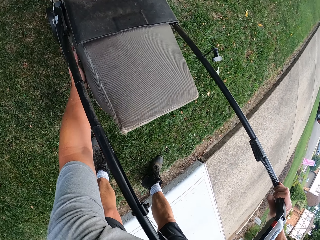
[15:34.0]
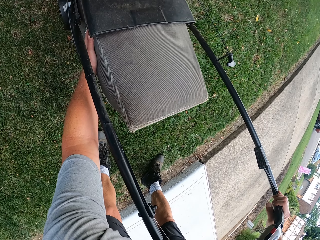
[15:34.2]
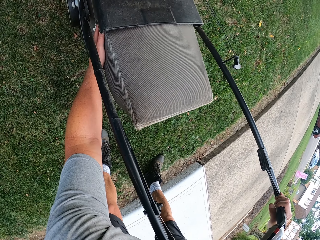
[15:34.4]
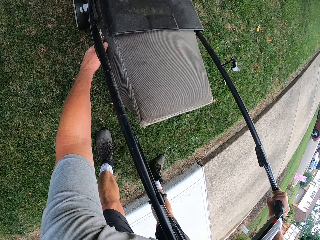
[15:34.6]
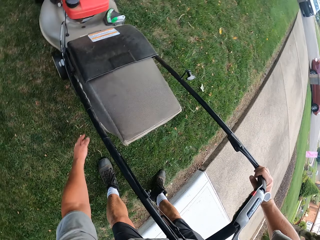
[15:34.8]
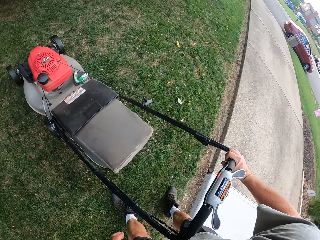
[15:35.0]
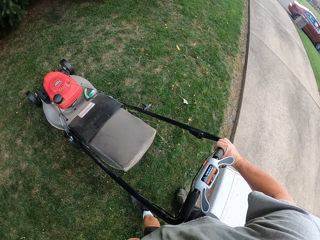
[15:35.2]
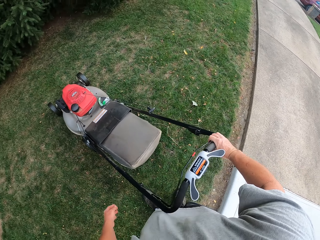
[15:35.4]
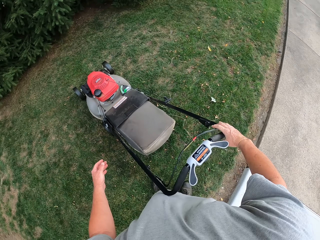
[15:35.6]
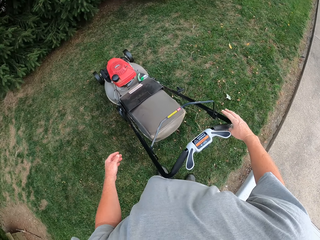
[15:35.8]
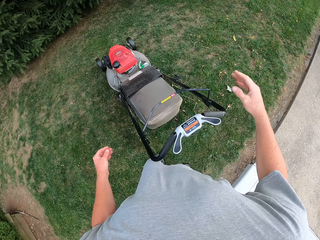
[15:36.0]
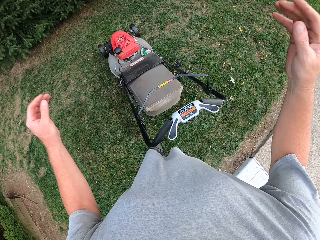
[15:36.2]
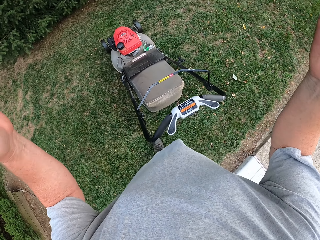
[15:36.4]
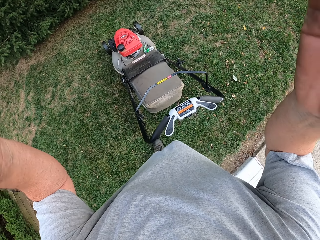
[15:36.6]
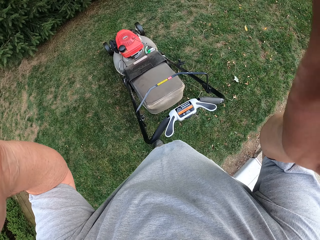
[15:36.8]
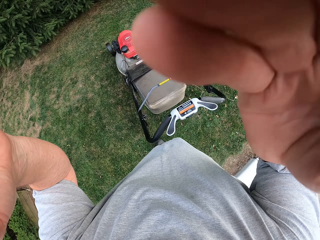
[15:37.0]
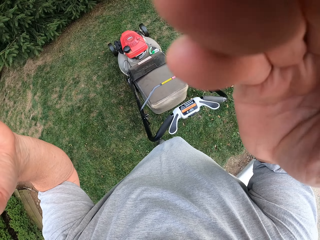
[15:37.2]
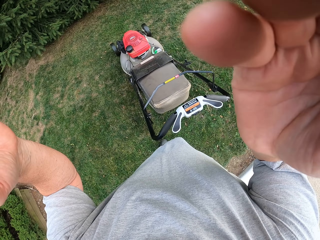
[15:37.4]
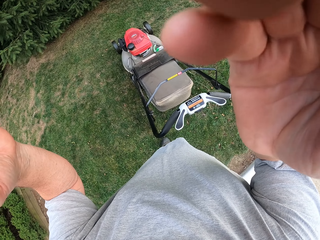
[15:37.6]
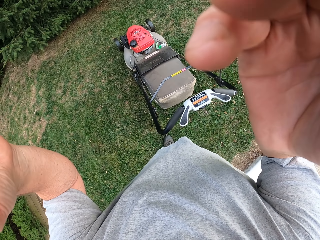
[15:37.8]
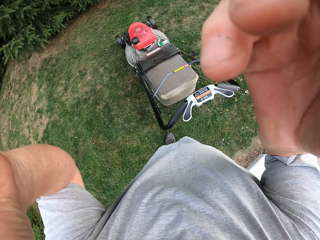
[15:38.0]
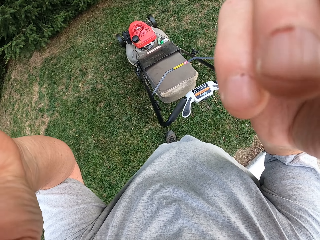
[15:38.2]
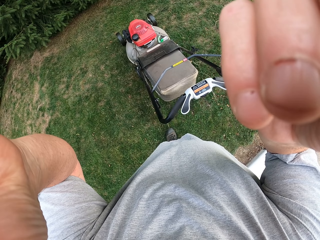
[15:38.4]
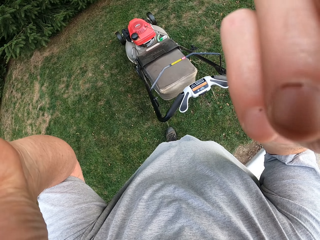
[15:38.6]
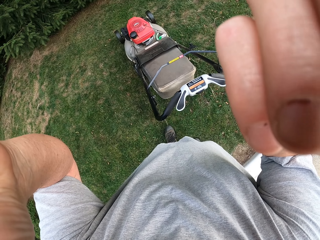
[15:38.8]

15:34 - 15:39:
The camera wearer adjusts the camera. They hold the camera.
